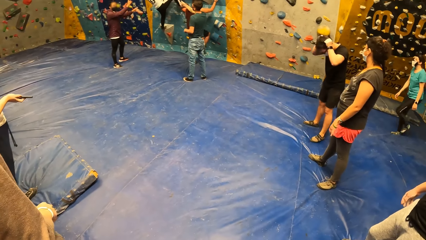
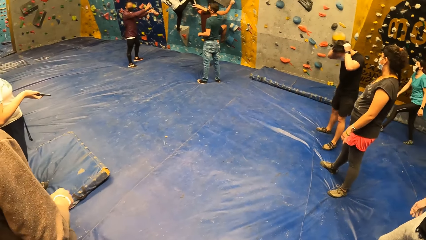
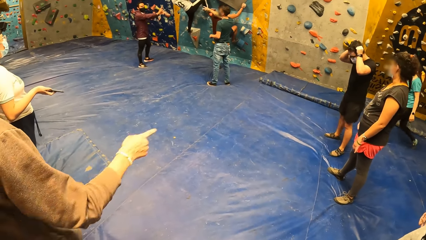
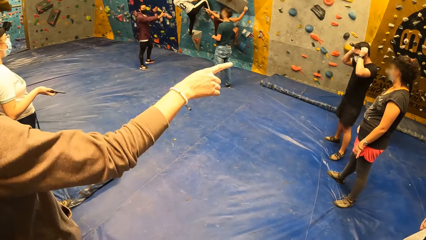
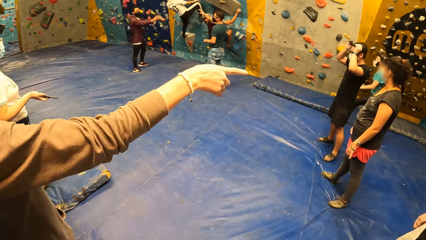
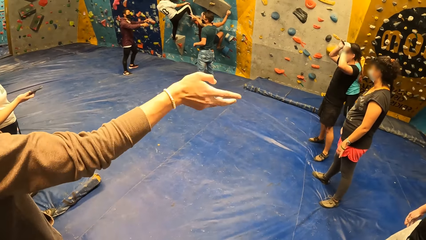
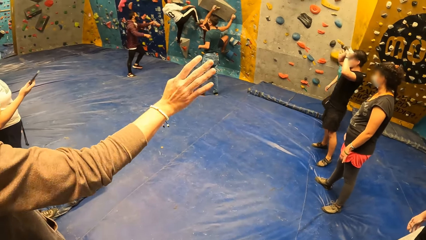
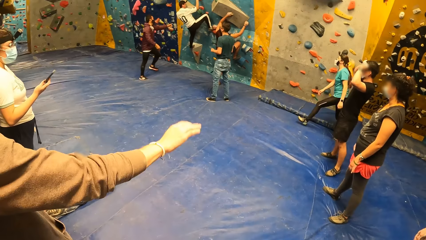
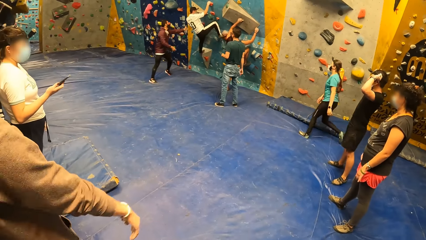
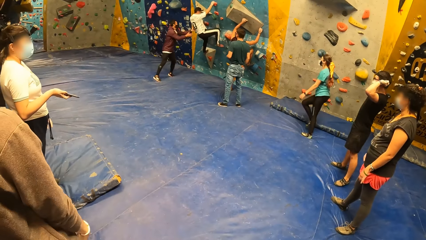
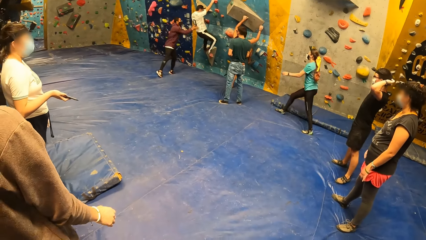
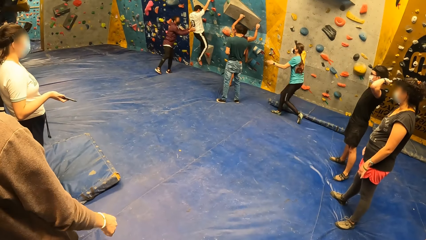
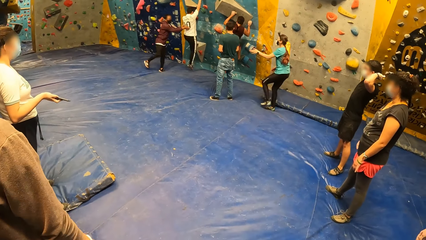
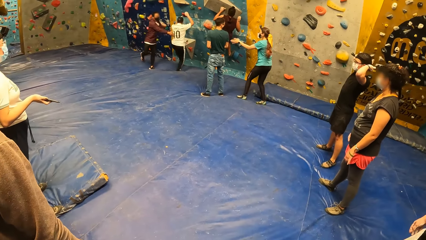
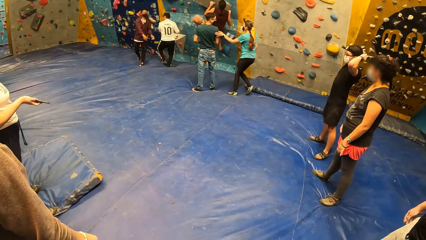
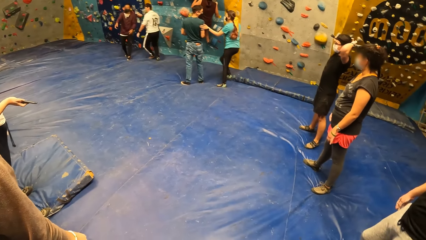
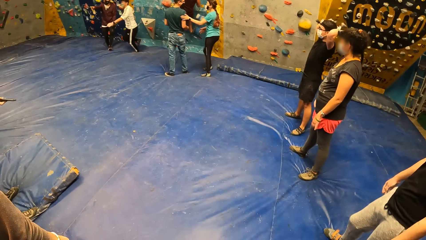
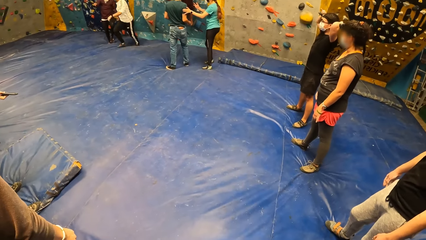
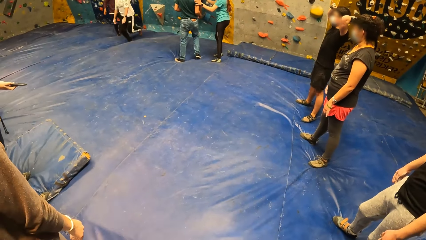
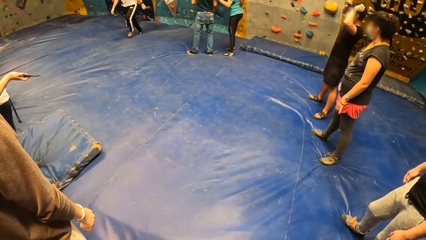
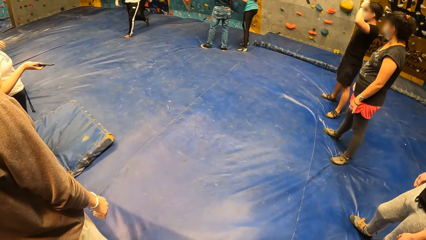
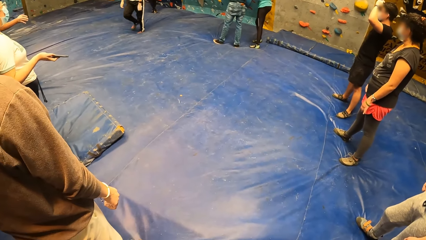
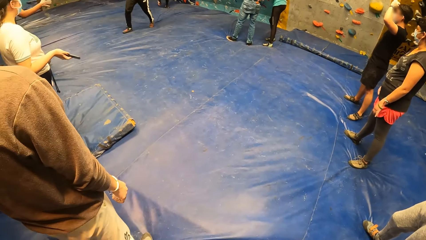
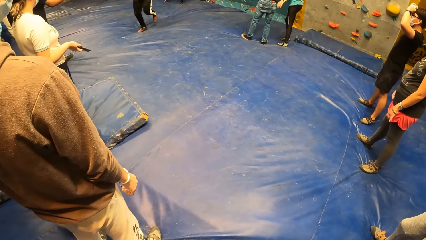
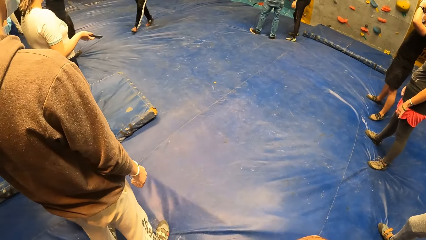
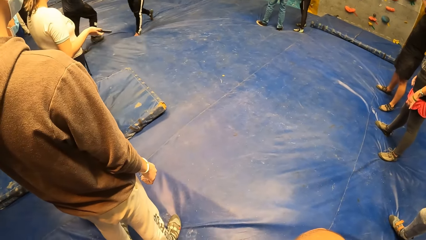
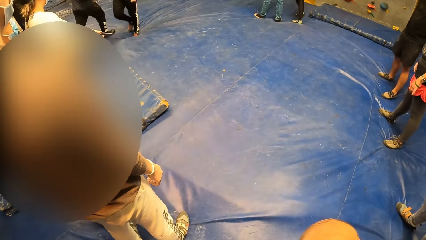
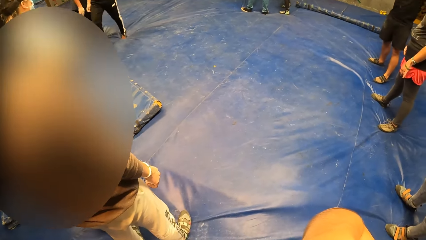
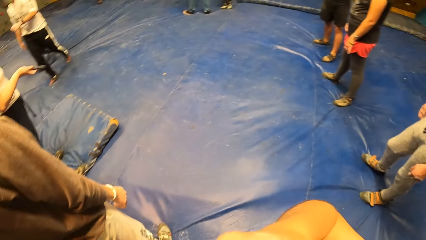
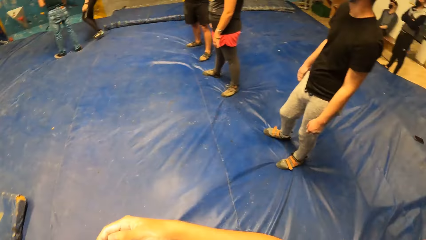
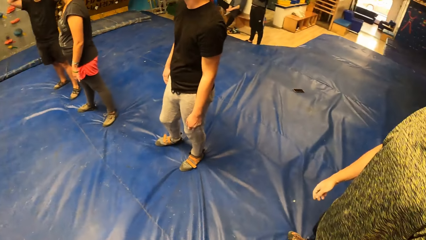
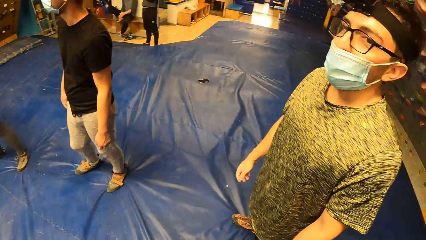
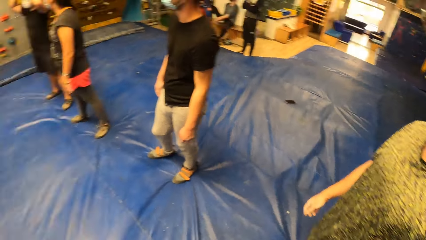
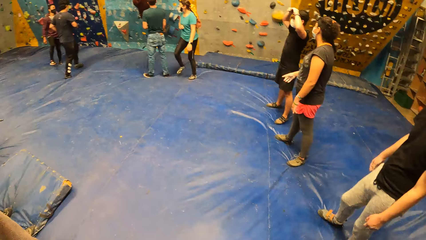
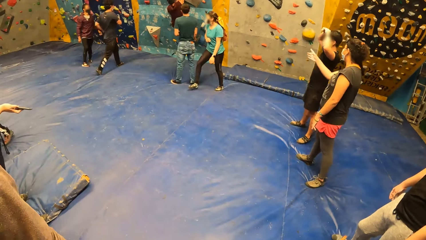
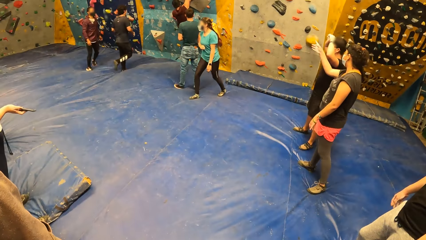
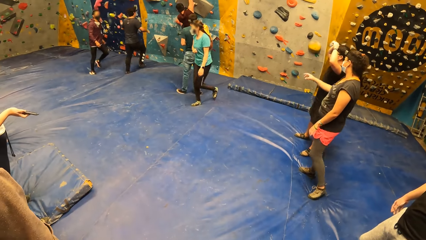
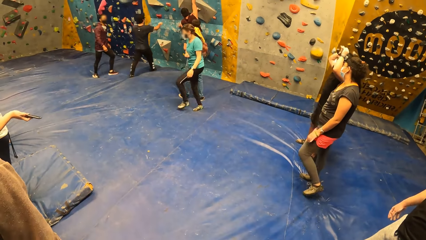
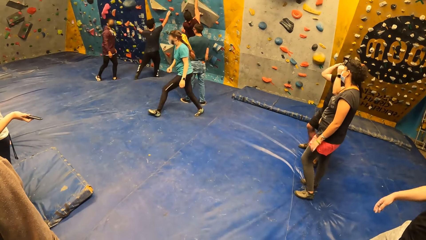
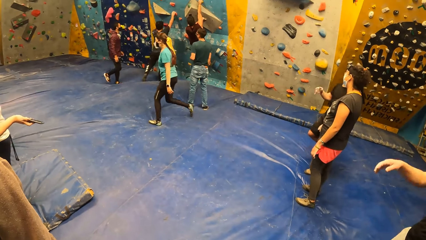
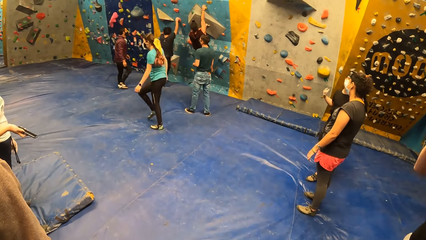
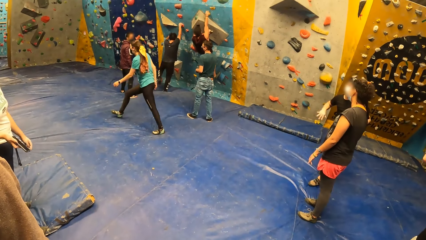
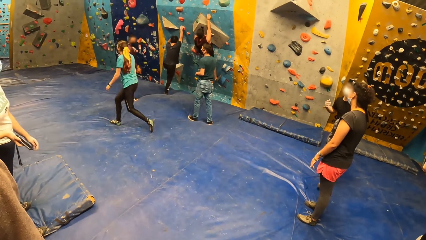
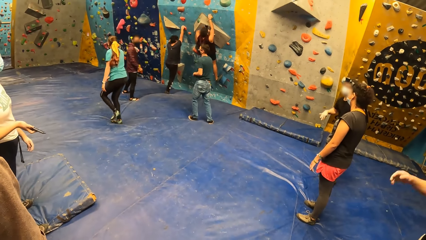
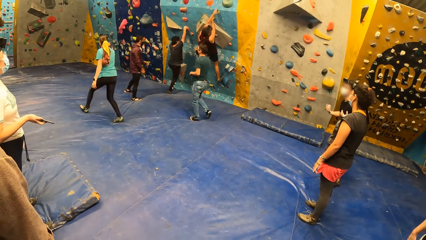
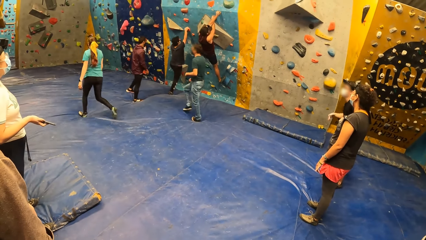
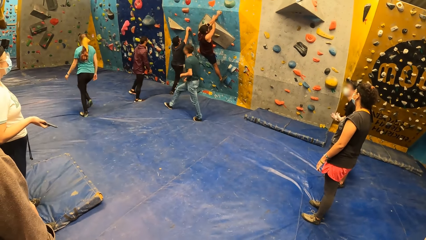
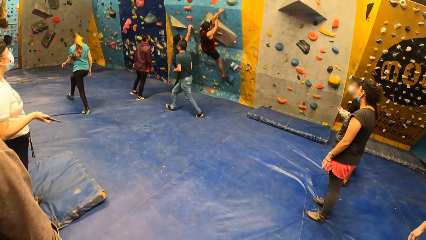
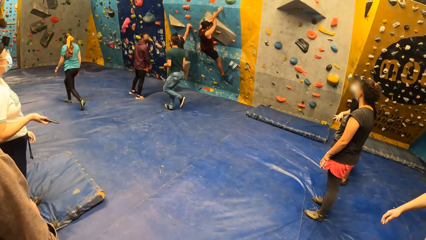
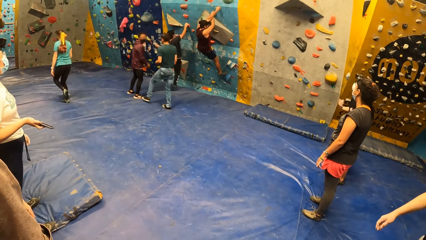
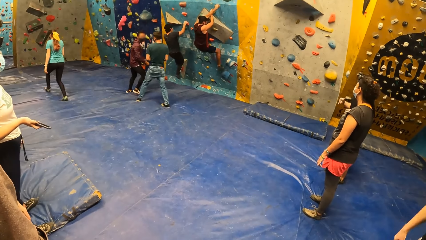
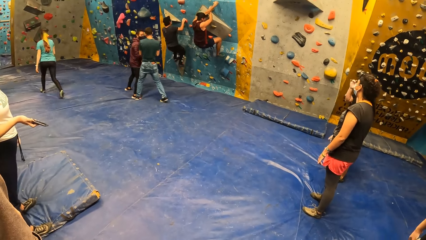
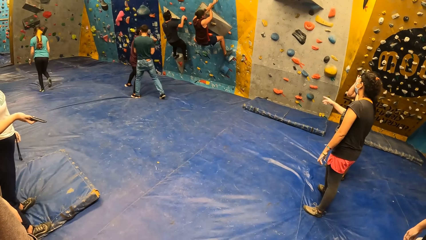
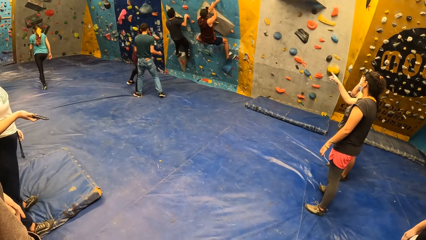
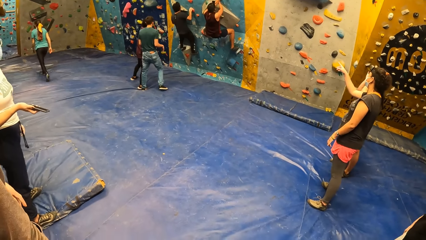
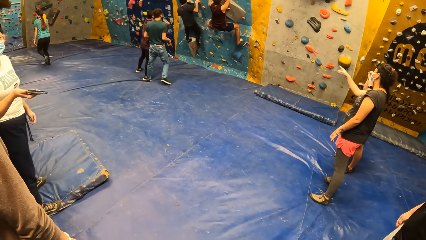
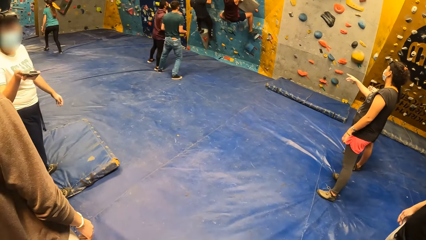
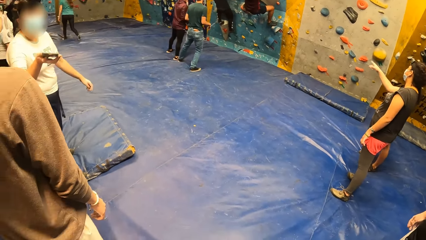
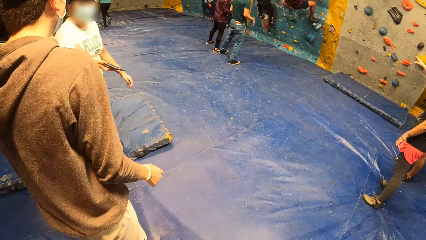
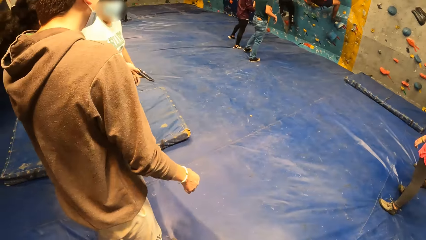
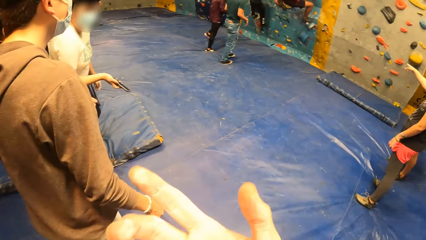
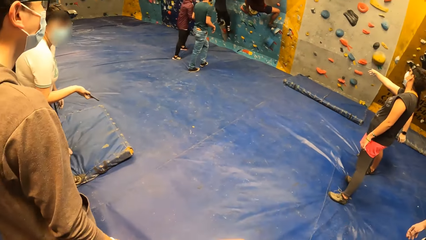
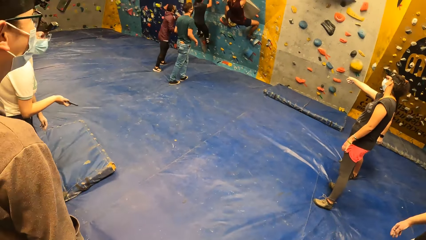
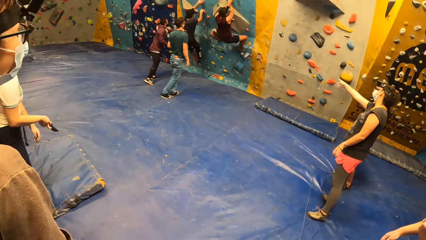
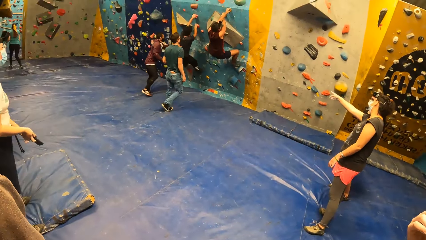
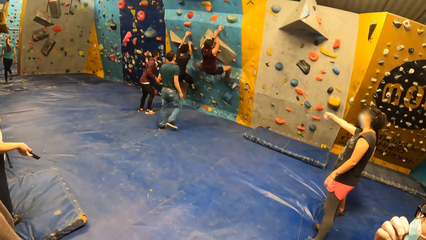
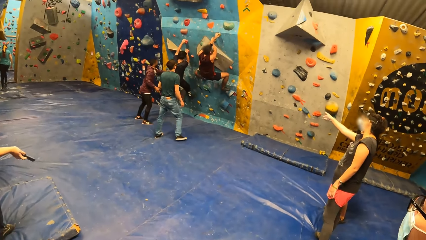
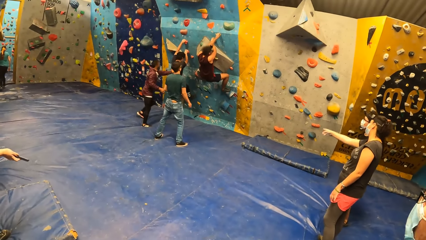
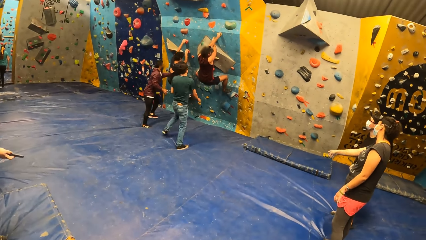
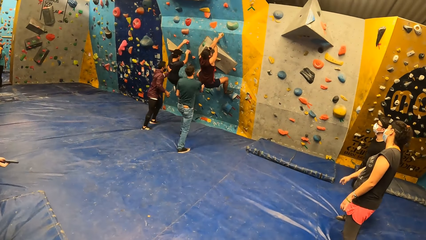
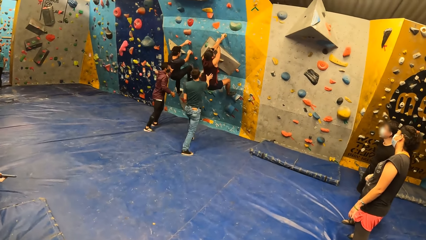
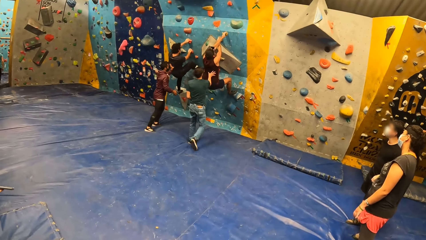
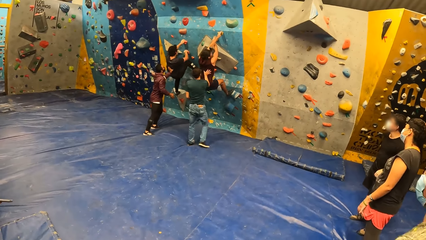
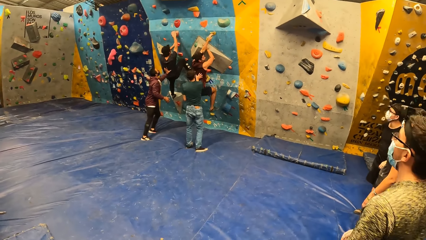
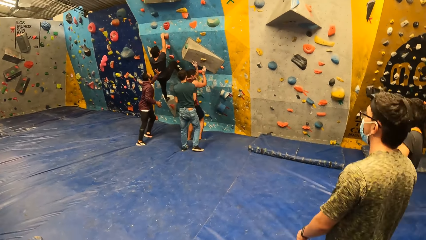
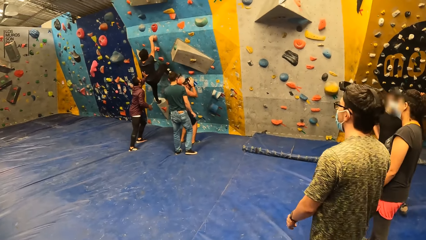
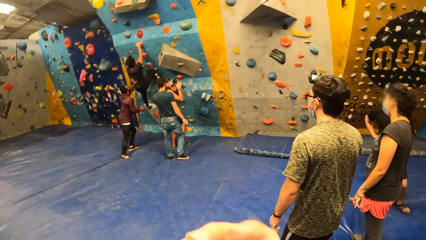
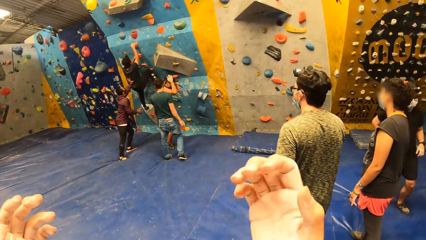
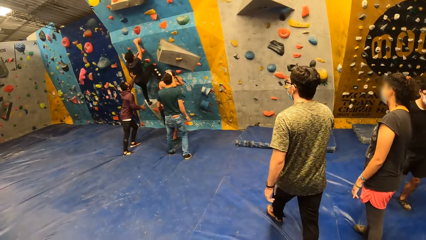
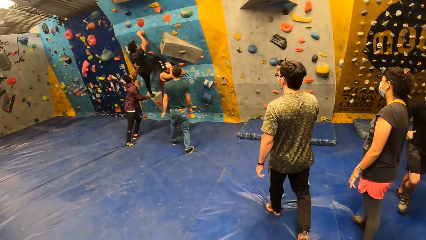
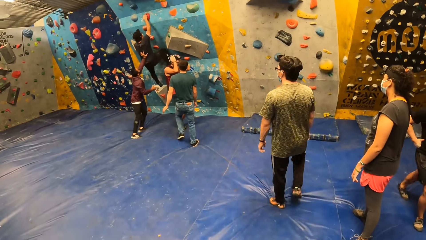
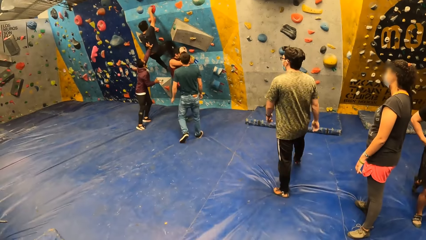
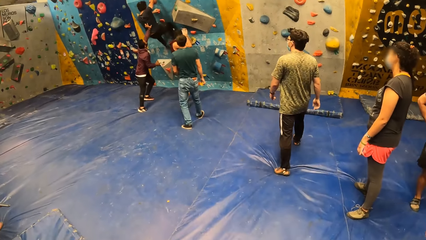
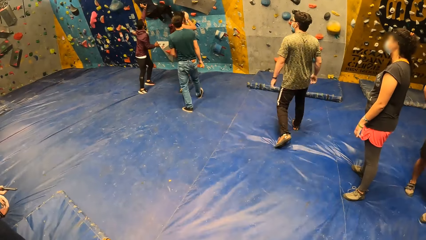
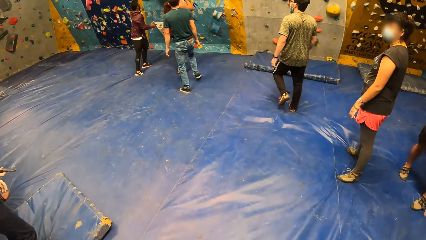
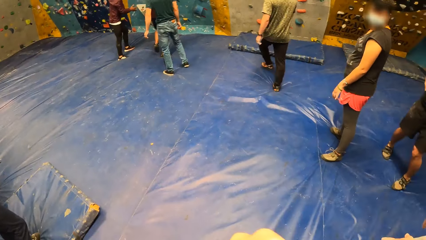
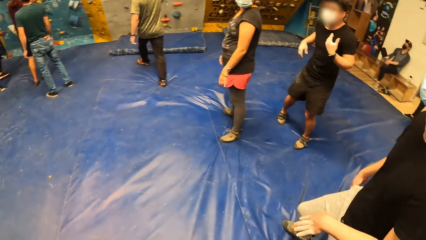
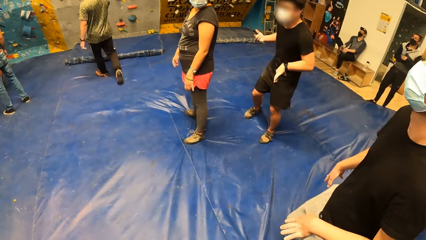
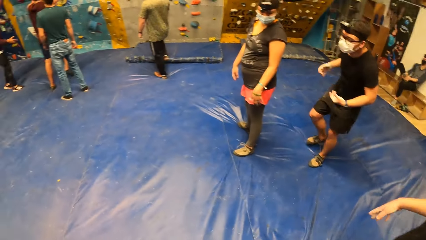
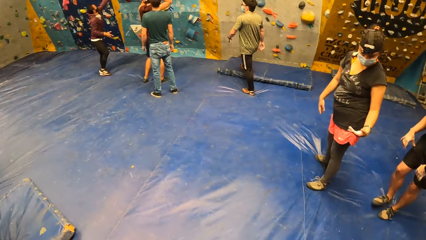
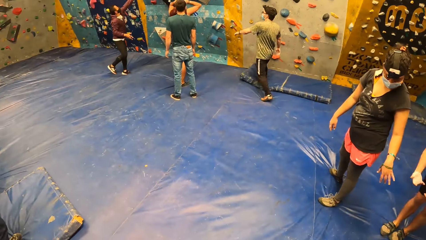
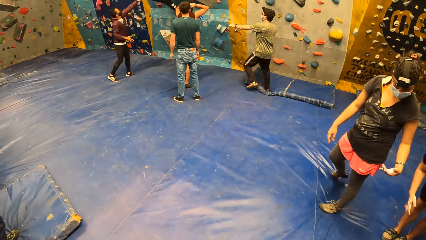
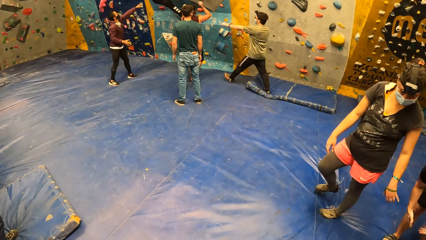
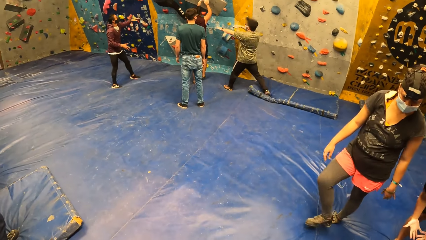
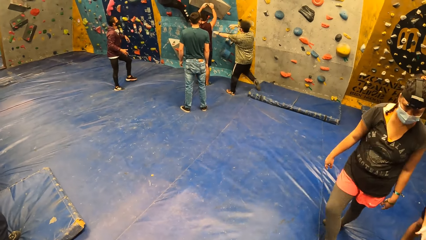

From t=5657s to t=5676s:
The camera wearer looks around the room. They move their hands. They look around the room. The man walks towards the bouldering wall. The camera wearer moves their hands. They look around the room.
